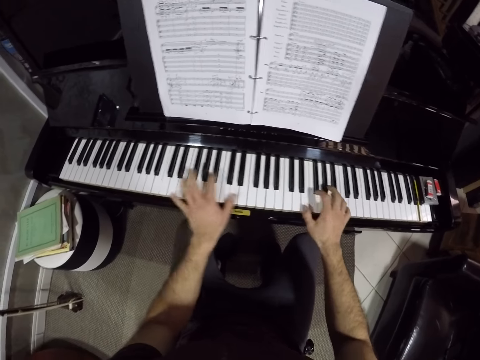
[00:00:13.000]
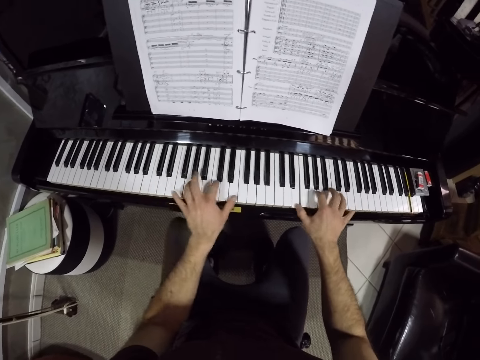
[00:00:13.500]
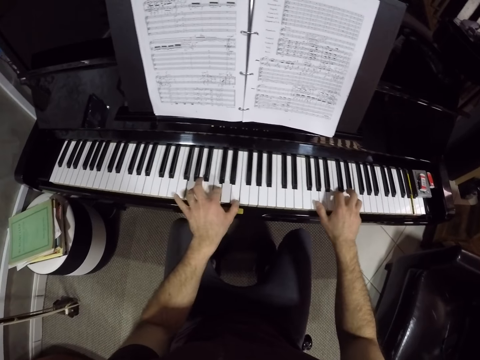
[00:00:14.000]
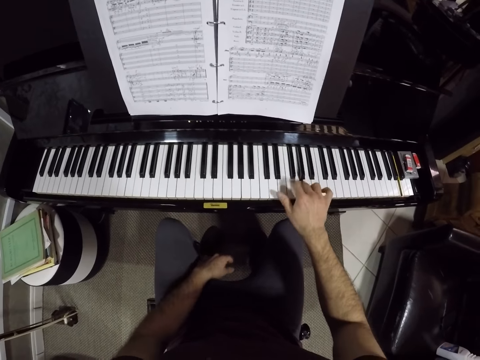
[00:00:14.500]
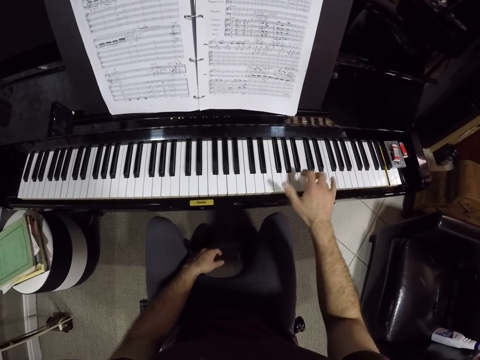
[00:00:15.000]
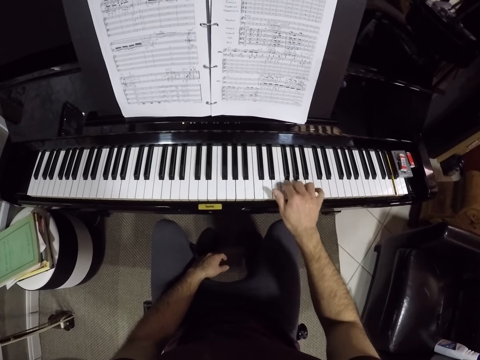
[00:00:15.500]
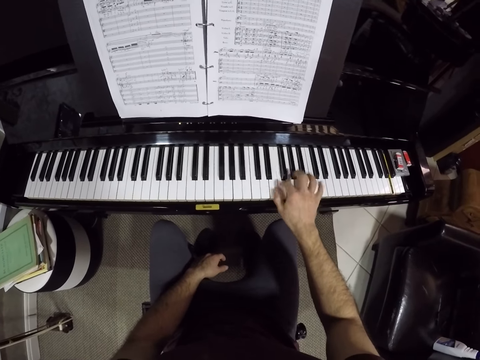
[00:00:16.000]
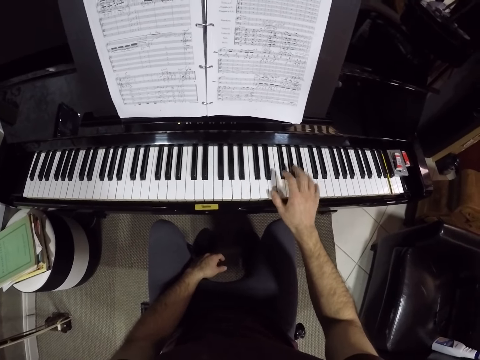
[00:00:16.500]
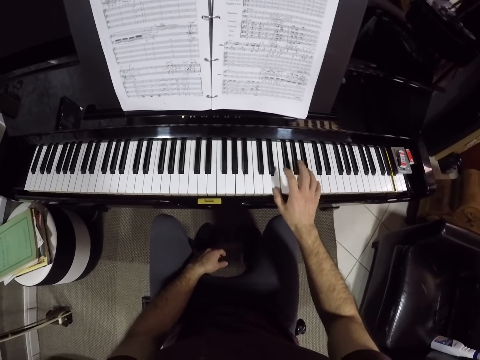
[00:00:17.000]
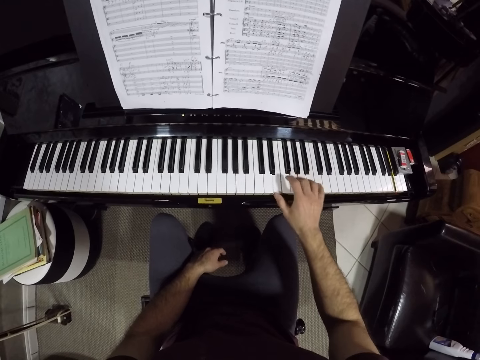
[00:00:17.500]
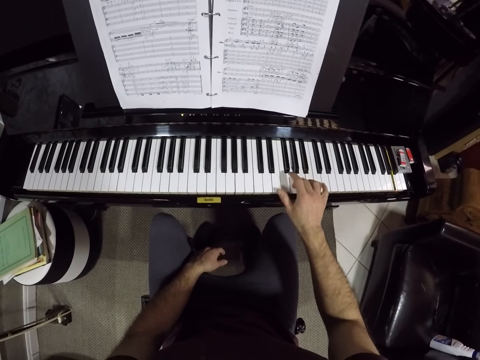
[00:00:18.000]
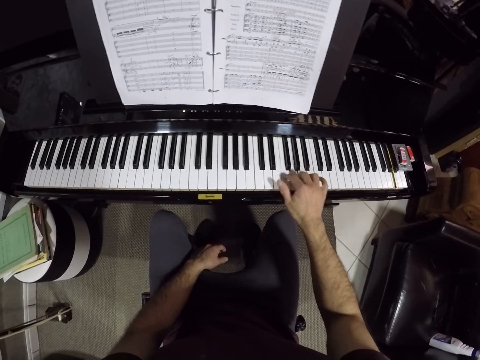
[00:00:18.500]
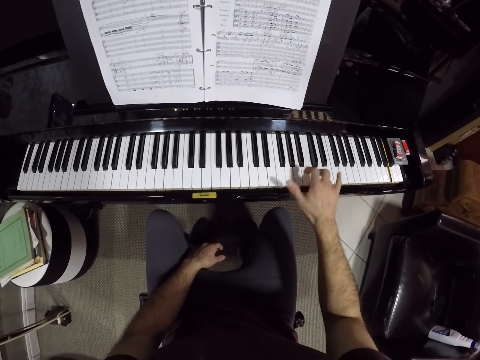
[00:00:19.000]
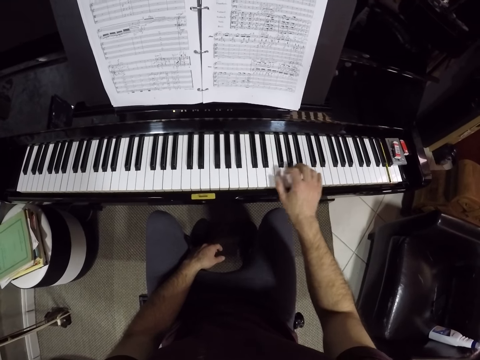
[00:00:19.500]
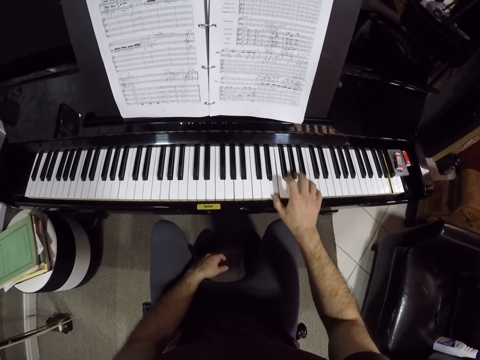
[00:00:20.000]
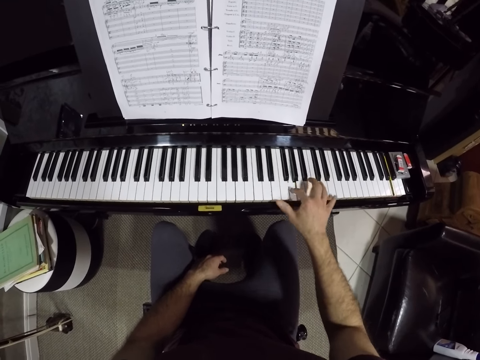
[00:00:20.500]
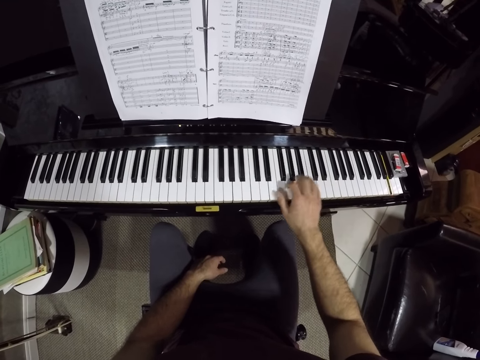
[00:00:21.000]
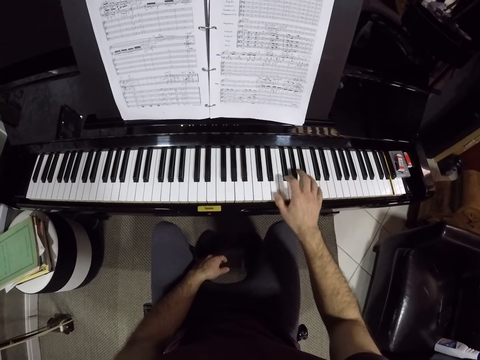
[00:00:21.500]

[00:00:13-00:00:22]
The camera wearer plays the piano with his right hand.

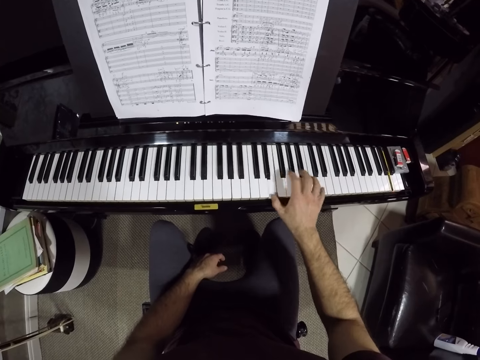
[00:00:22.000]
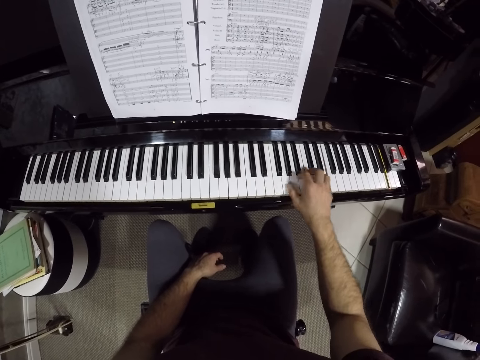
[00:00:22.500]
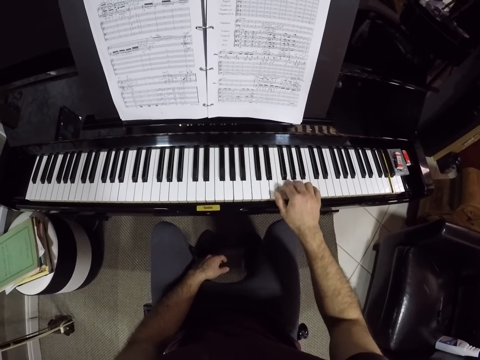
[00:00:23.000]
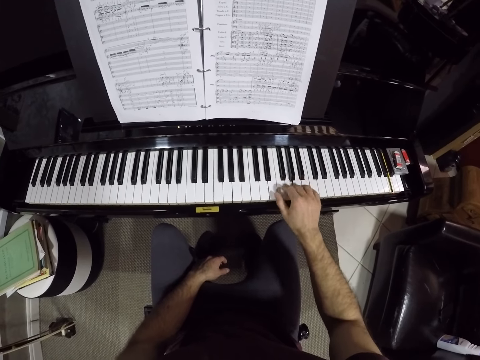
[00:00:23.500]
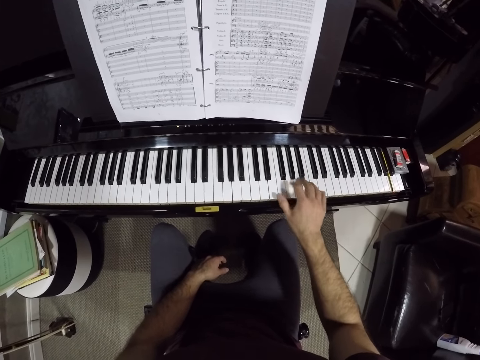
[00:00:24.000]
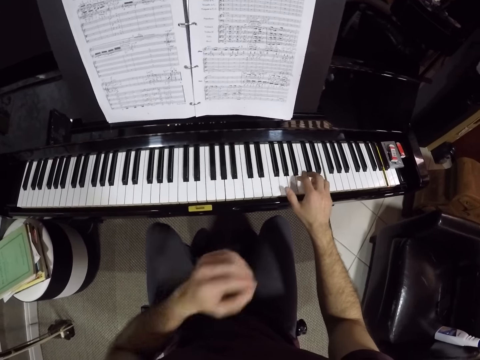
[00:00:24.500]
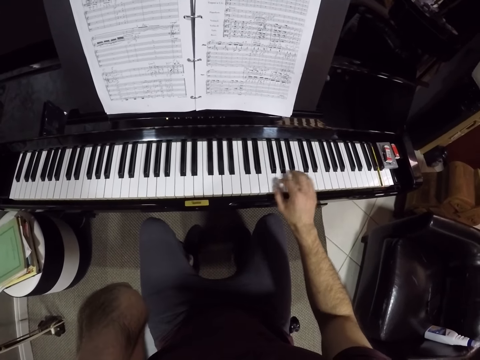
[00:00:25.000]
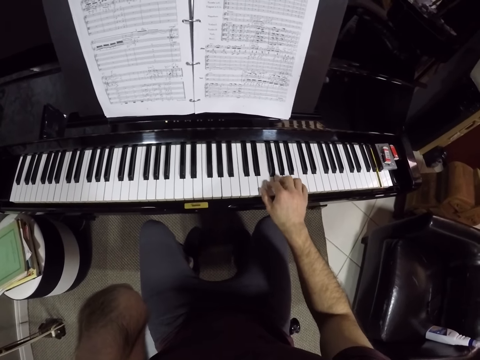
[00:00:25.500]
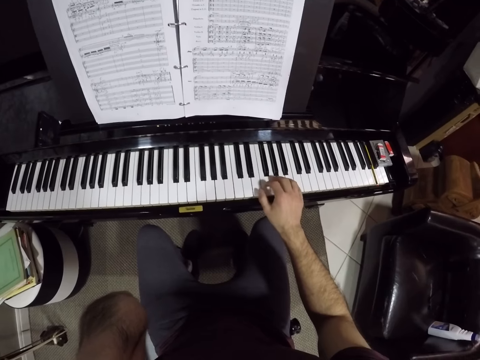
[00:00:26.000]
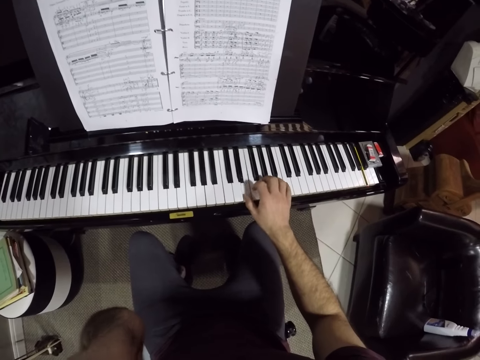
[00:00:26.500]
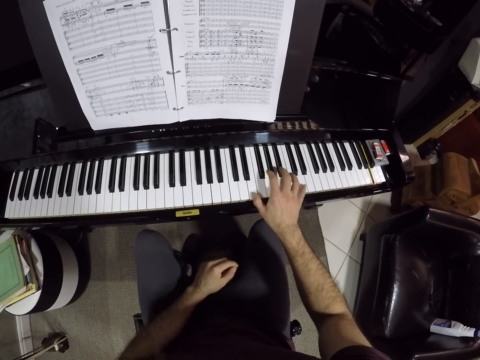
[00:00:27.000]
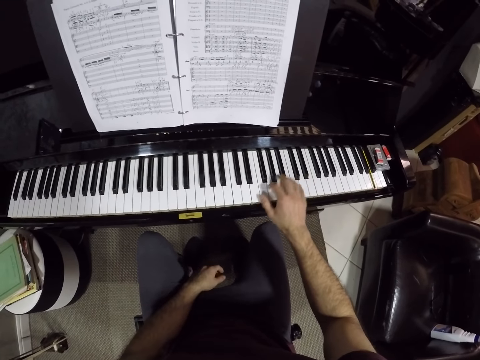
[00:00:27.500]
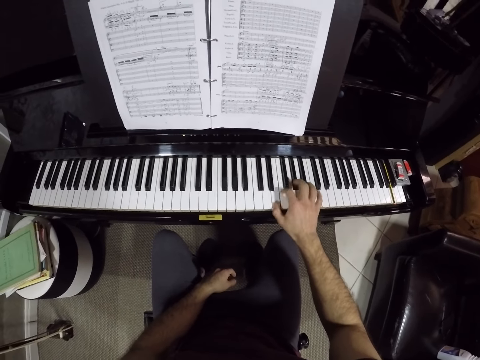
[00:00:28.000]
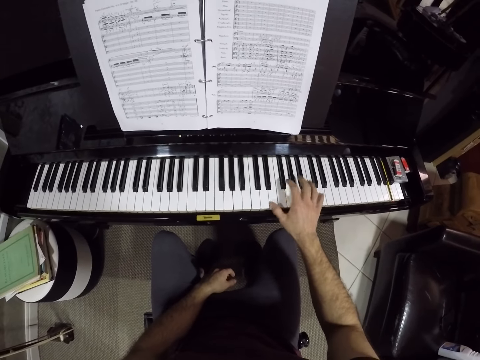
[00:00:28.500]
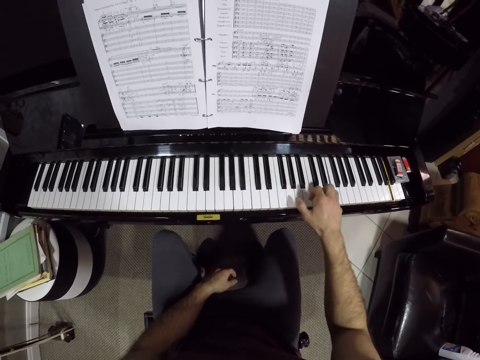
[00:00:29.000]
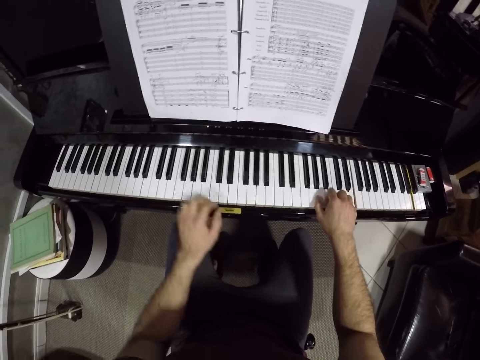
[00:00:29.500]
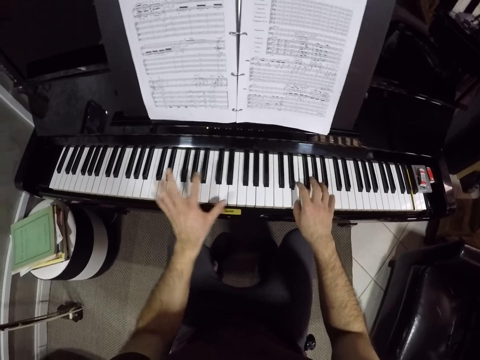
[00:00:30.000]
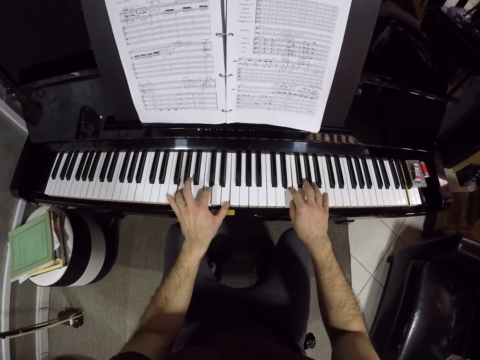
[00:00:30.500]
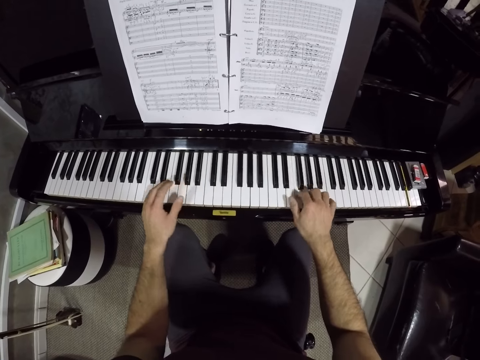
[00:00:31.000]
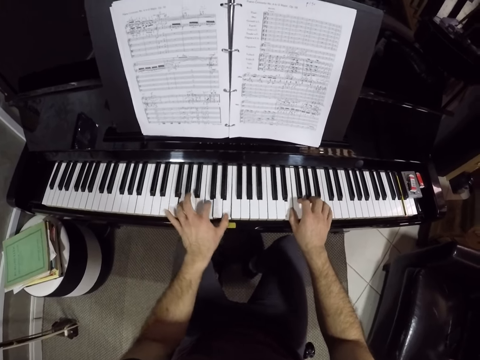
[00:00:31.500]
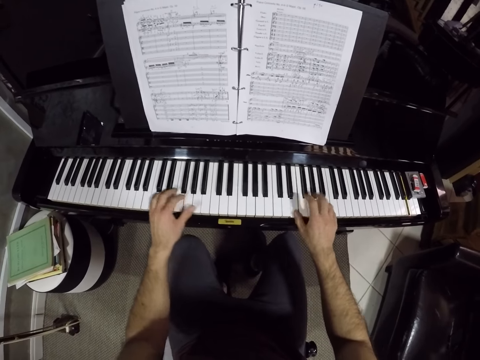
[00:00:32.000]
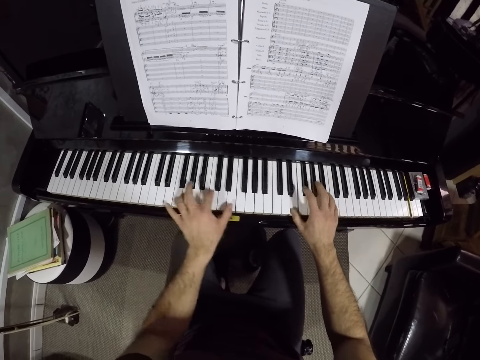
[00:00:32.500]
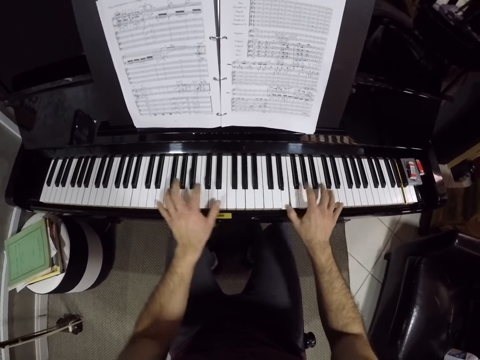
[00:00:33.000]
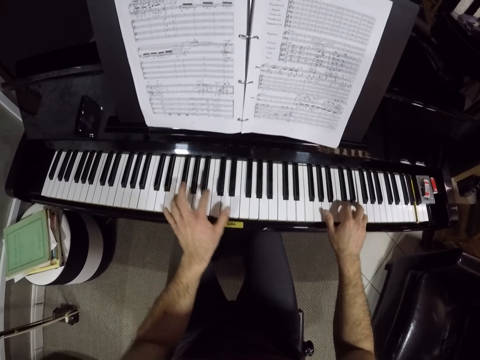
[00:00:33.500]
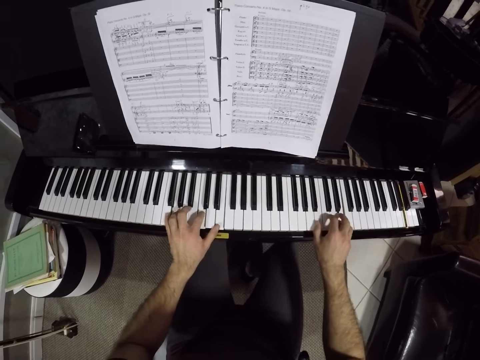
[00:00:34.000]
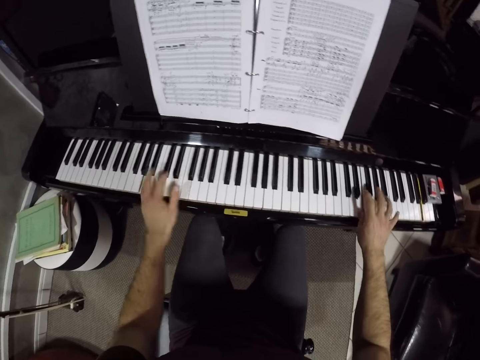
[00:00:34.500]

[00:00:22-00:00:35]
The camera wearer adjusts a camera on his head with his left hand. He touches his face with his left hand. He plays the piano with his right hand. He lowers his left hand. He plays the piano with his right hand. He plays the piano with both hands.

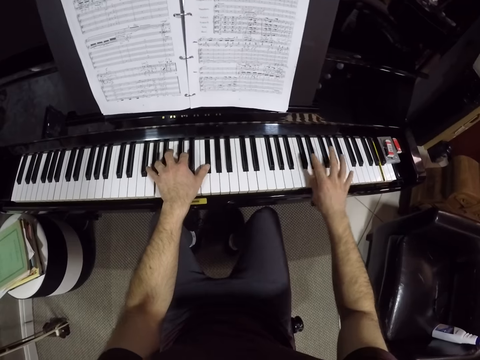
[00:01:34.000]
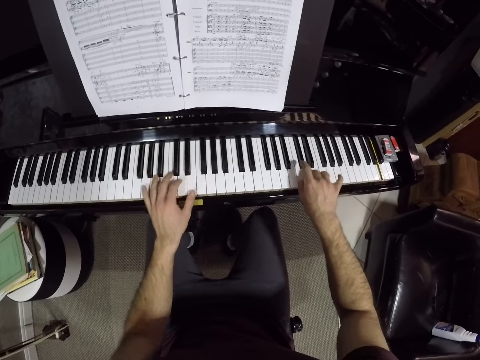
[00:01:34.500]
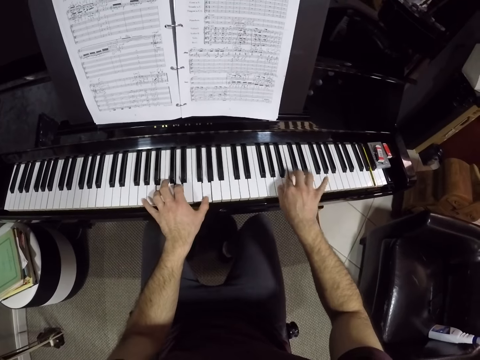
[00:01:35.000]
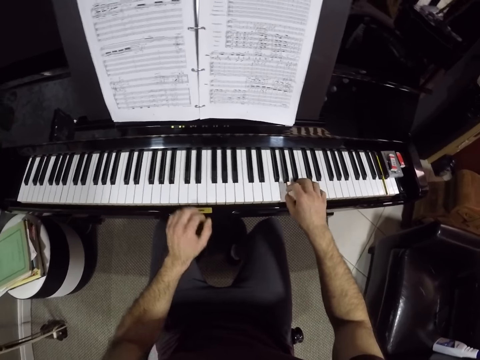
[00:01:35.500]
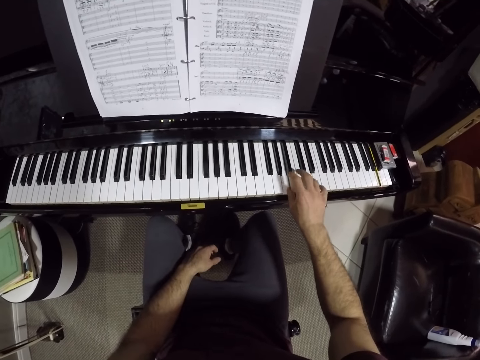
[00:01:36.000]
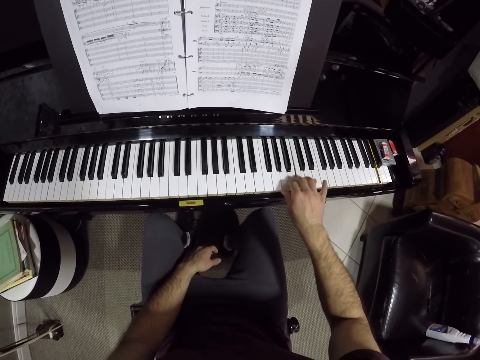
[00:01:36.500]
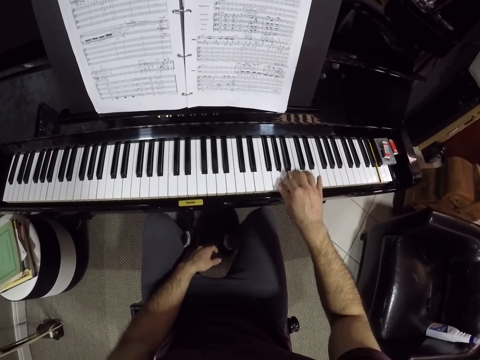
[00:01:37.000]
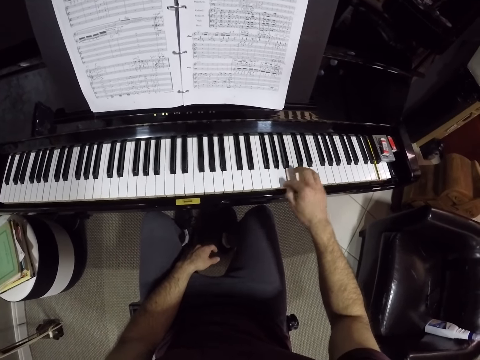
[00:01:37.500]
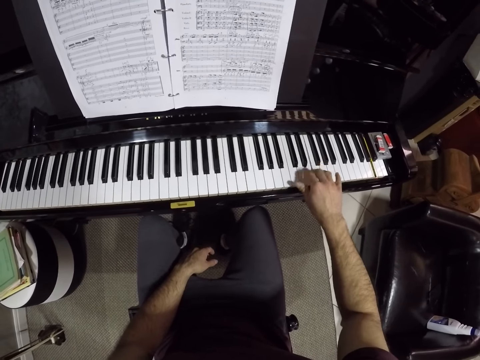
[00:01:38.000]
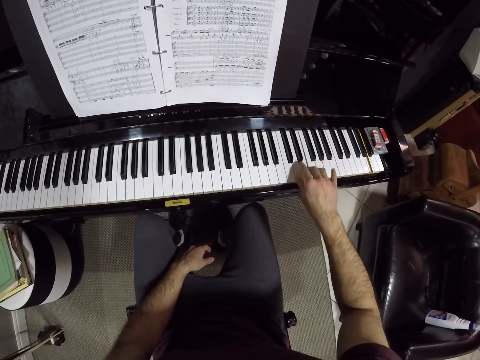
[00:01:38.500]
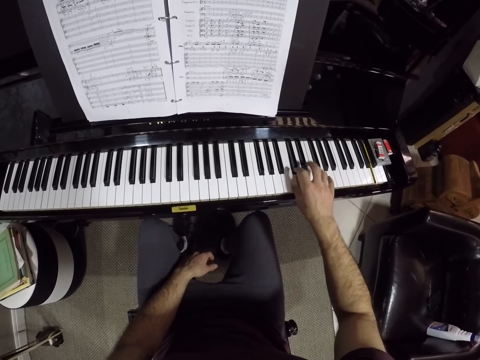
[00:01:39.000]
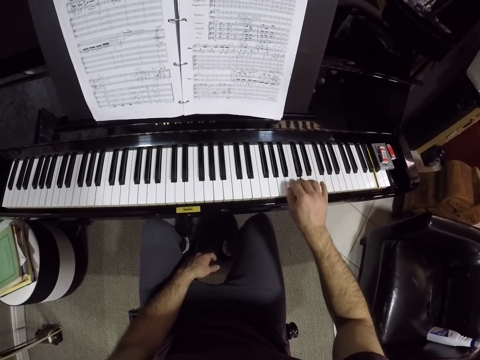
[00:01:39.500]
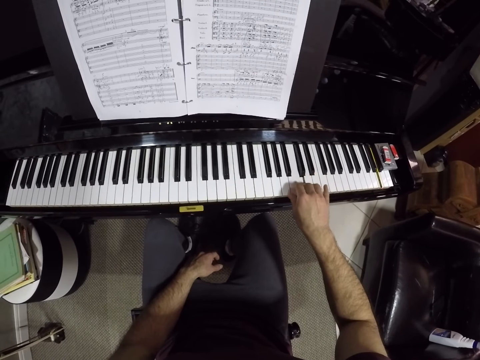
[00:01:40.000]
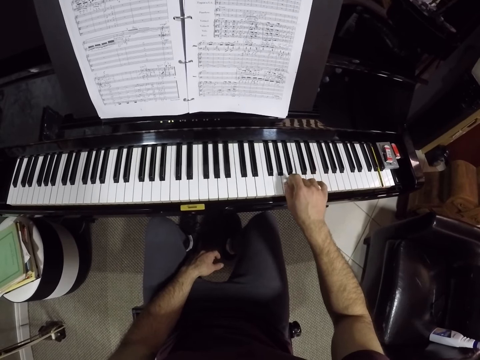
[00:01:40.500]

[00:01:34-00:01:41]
The camera wearer plays the piano with his right hand.
